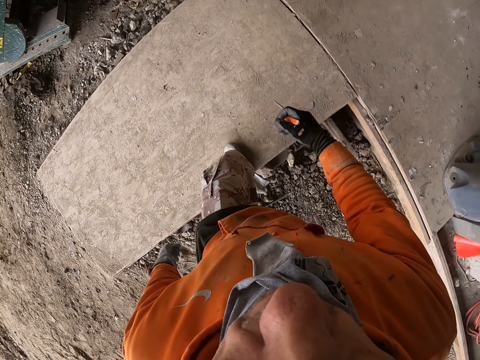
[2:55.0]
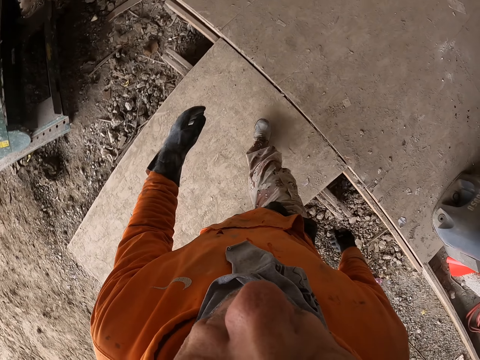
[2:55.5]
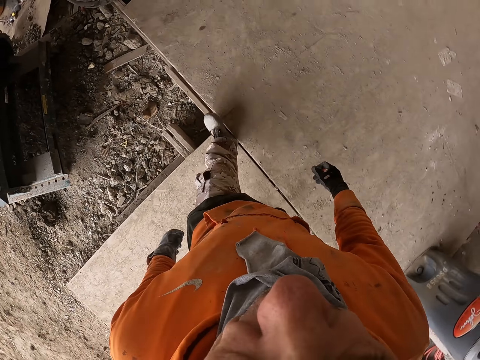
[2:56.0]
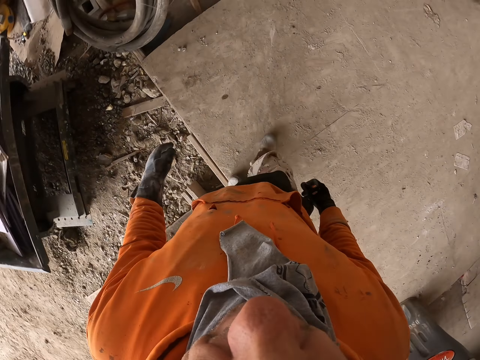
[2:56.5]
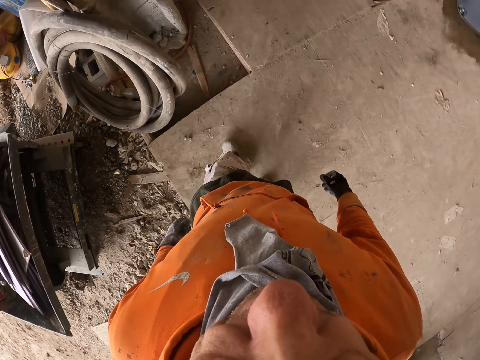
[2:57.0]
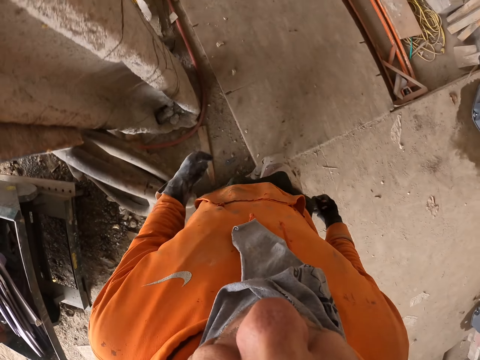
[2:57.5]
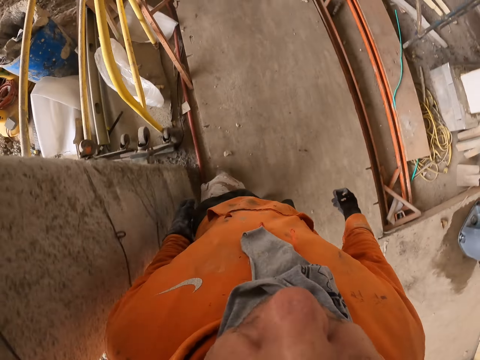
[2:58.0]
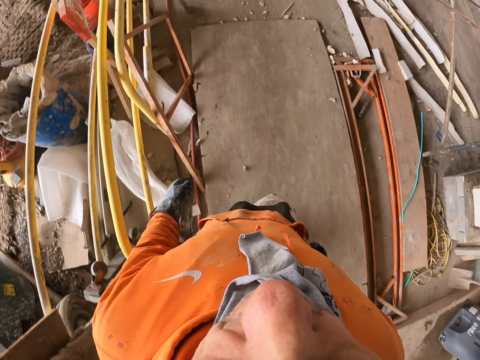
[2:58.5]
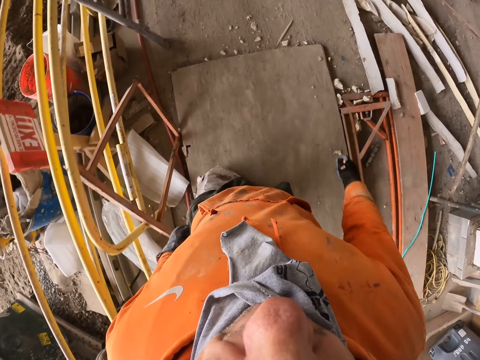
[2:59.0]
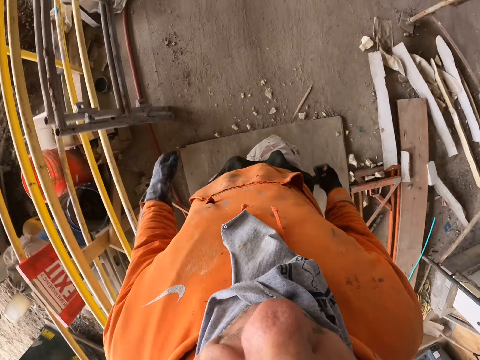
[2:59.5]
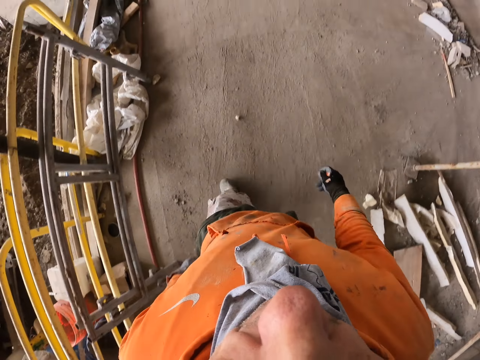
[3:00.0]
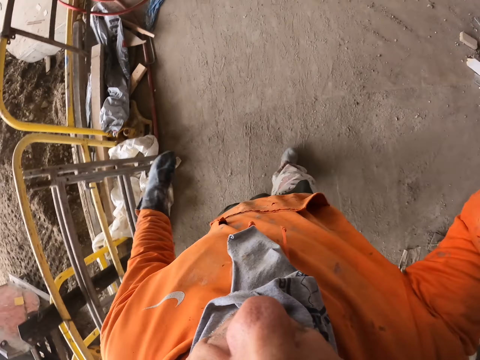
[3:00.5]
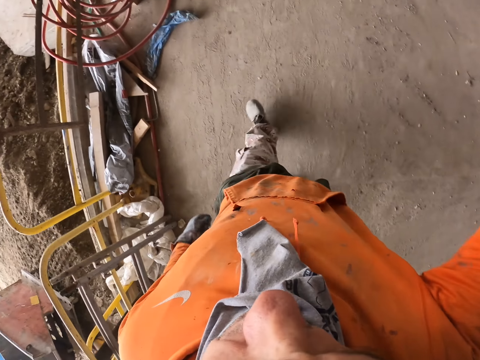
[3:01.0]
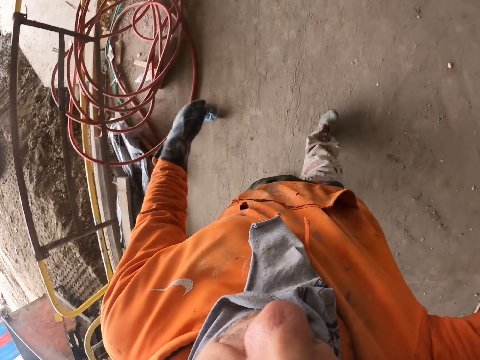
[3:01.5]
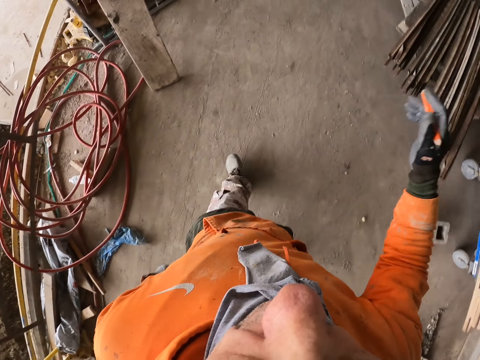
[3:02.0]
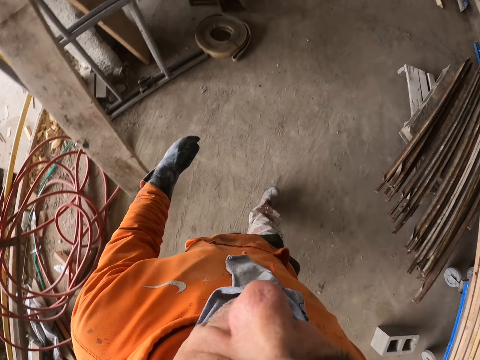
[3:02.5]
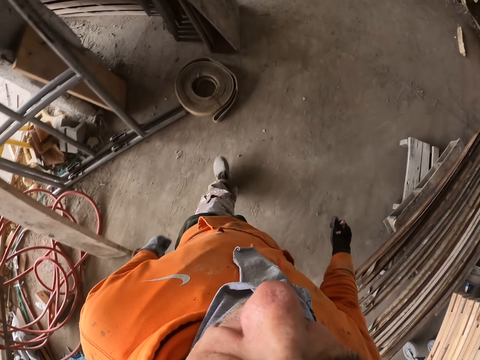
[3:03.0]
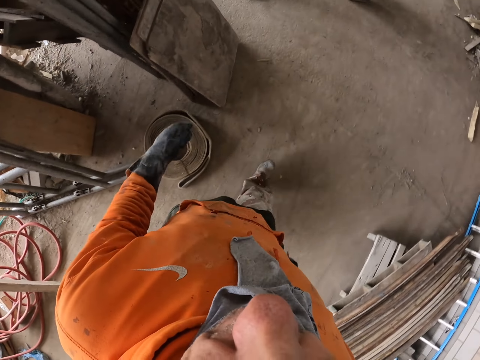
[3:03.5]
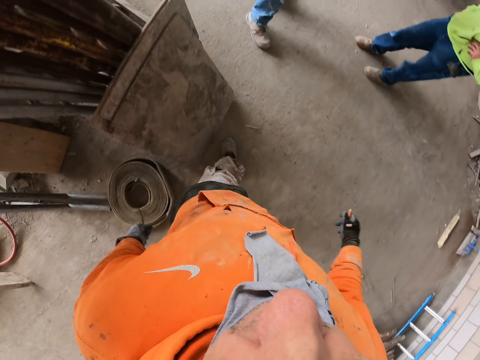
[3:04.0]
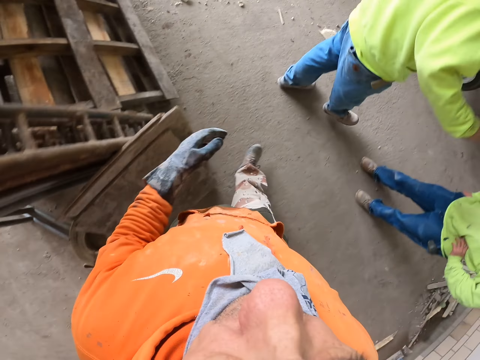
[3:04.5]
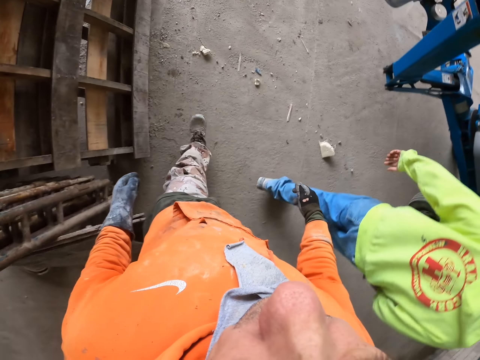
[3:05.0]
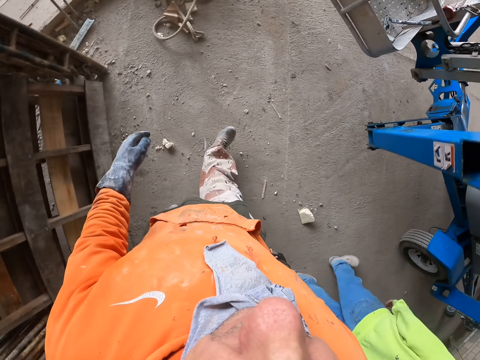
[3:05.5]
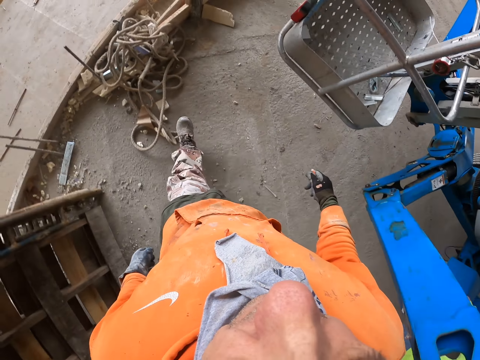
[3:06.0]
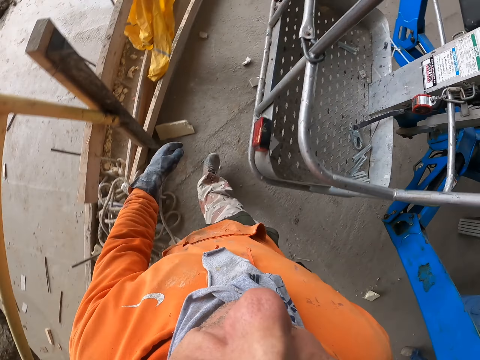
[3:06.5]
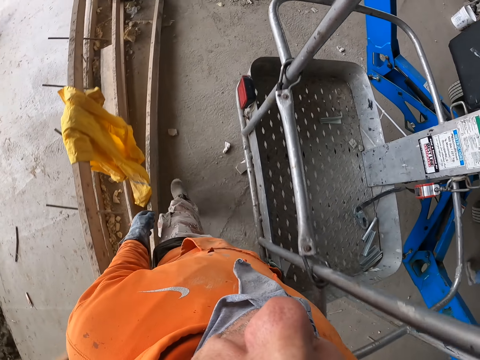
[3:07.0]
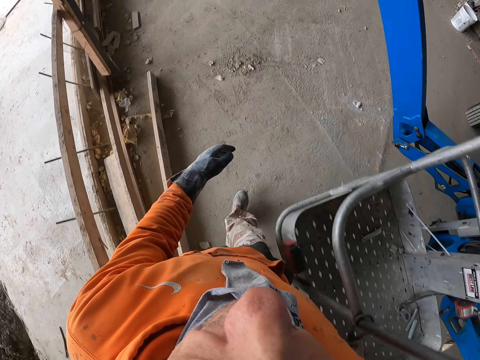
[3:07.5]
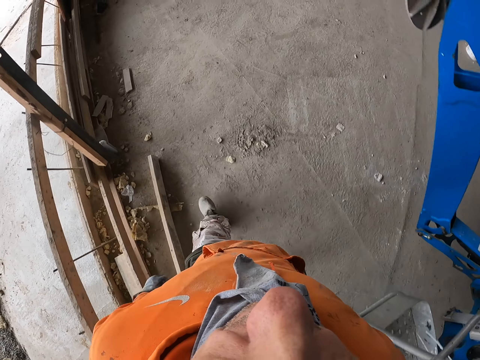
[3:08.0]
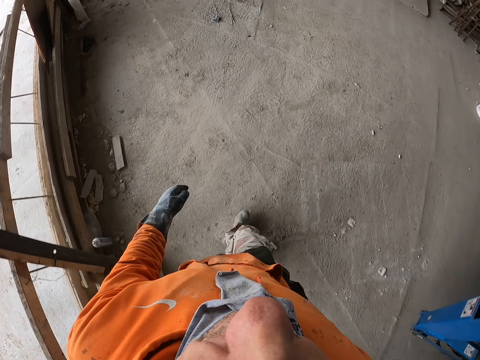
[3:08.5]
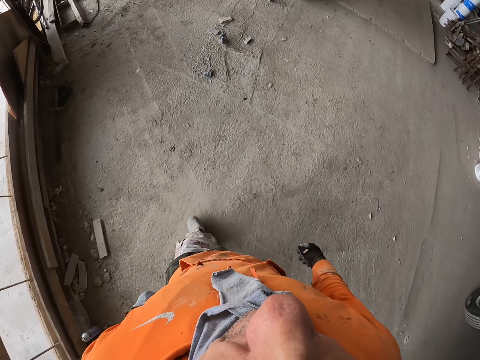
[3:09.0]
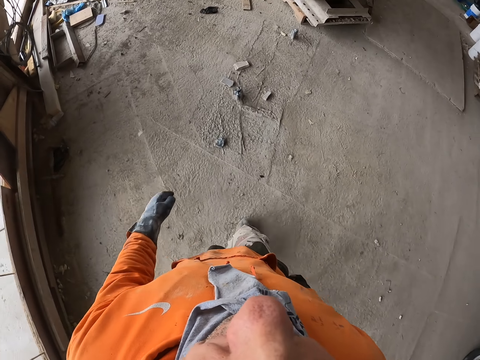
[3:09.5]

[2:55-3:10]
The camera wearer walks on the floor. They raise a hand. They walk around.

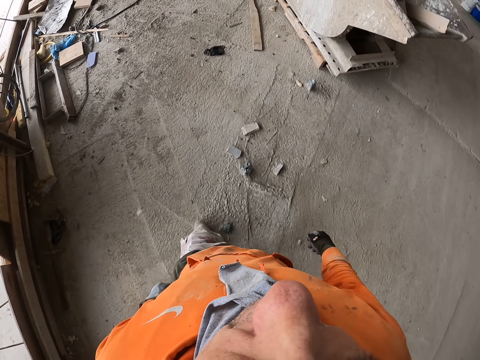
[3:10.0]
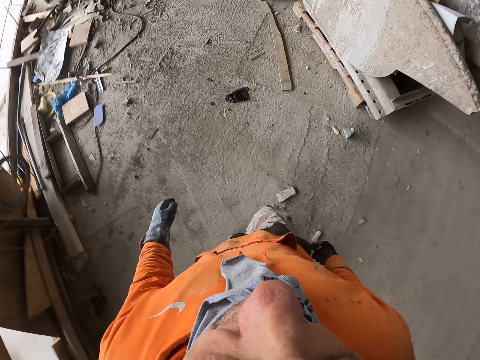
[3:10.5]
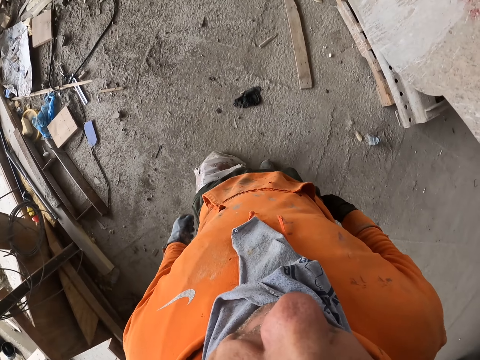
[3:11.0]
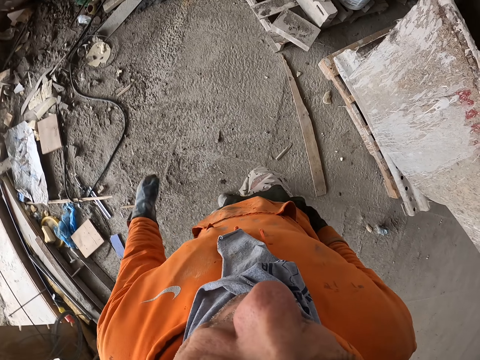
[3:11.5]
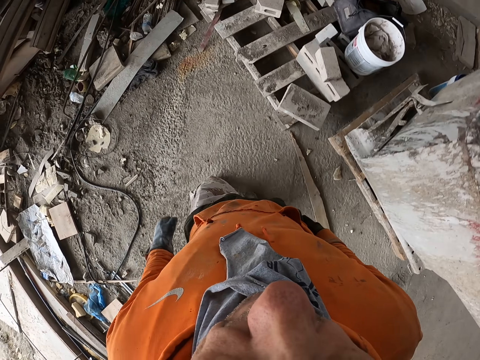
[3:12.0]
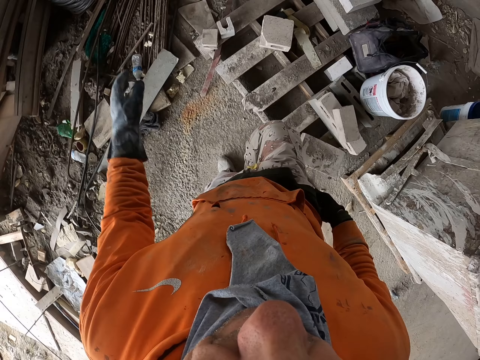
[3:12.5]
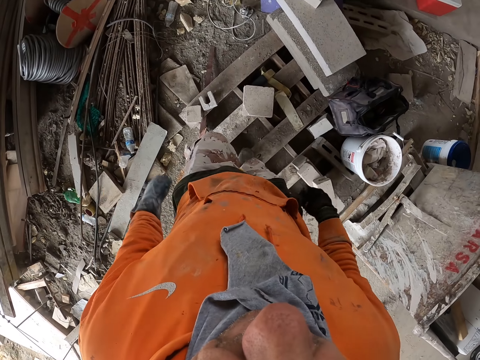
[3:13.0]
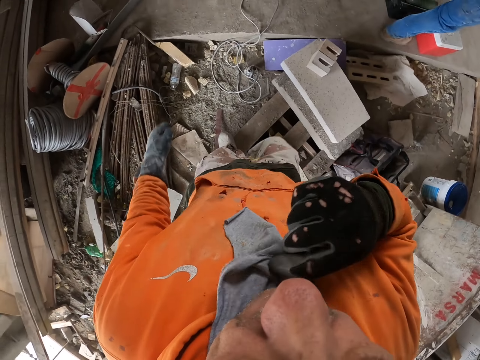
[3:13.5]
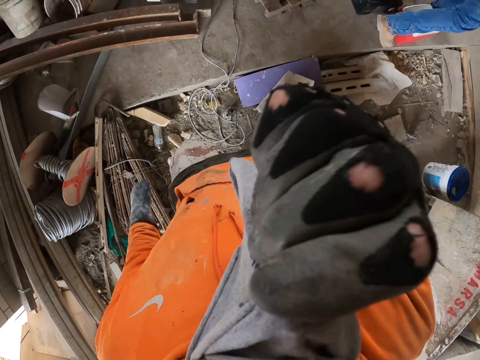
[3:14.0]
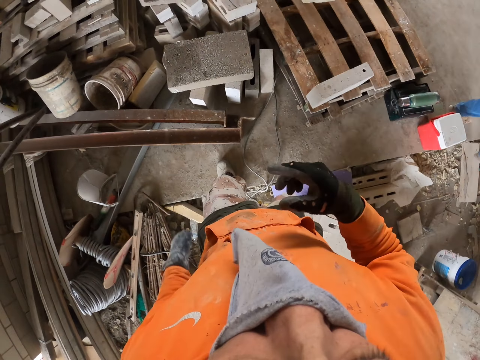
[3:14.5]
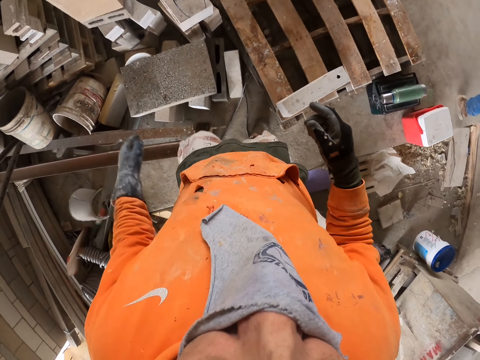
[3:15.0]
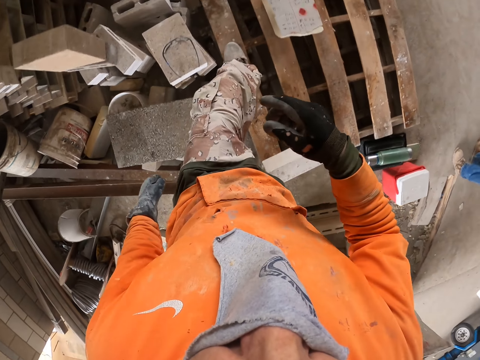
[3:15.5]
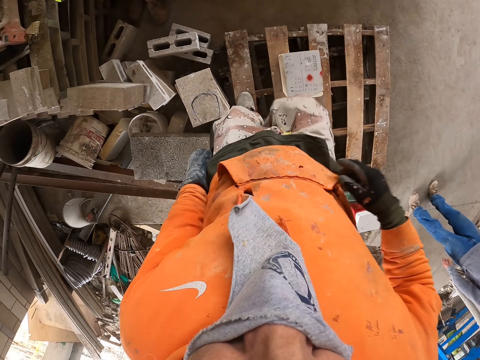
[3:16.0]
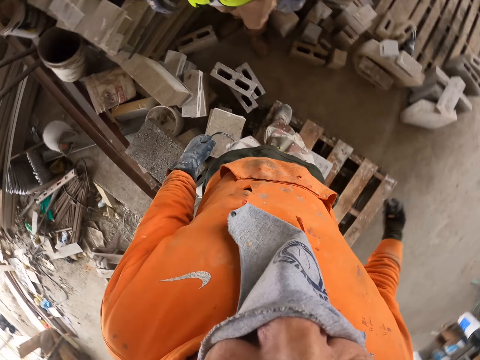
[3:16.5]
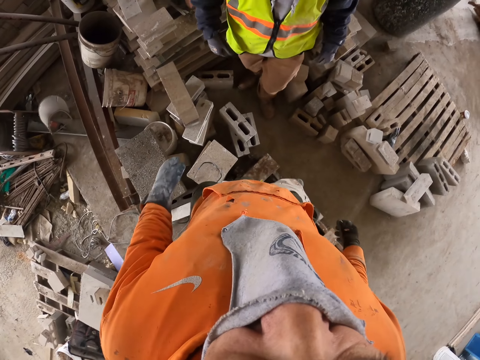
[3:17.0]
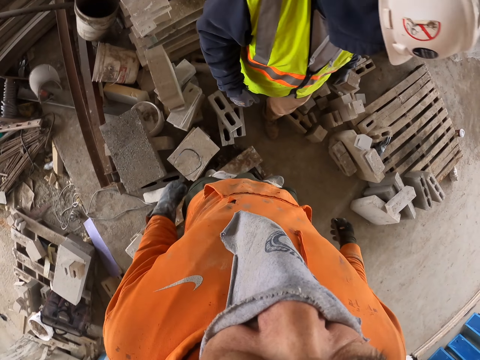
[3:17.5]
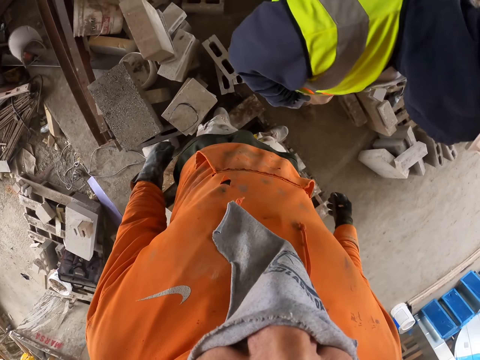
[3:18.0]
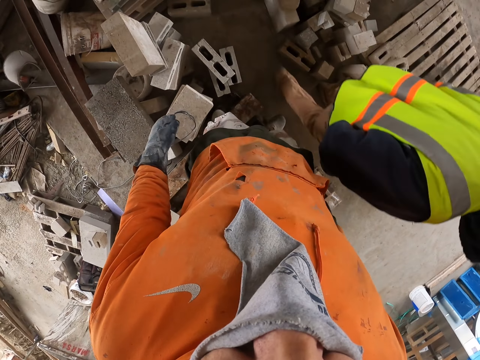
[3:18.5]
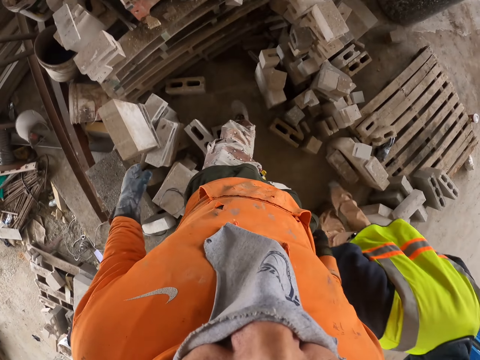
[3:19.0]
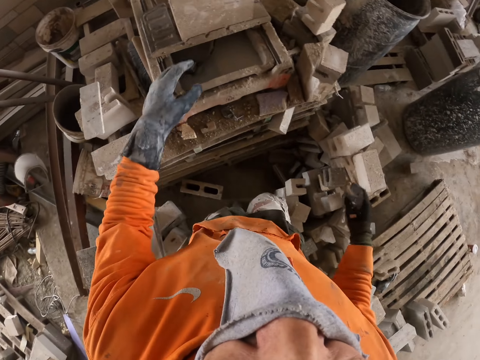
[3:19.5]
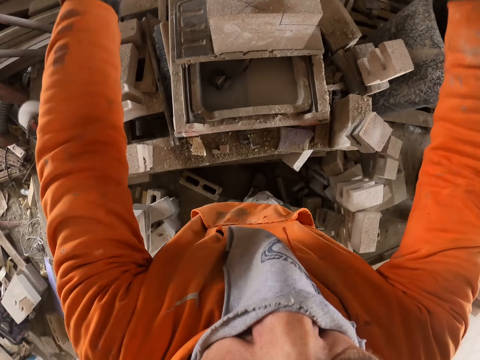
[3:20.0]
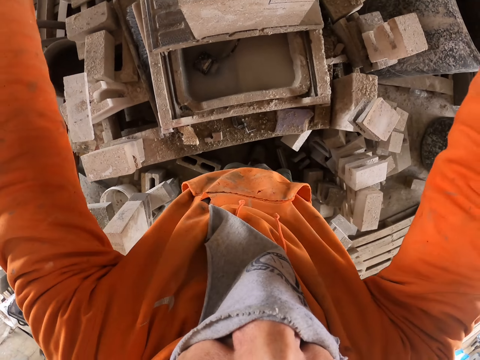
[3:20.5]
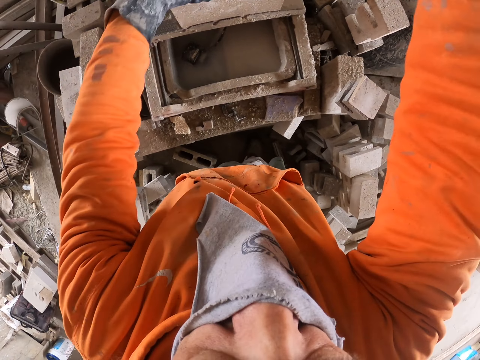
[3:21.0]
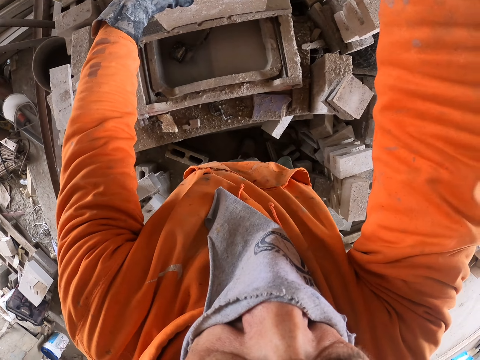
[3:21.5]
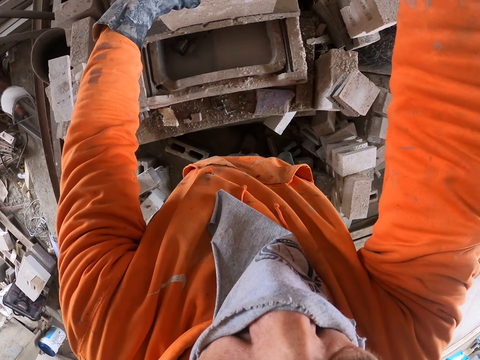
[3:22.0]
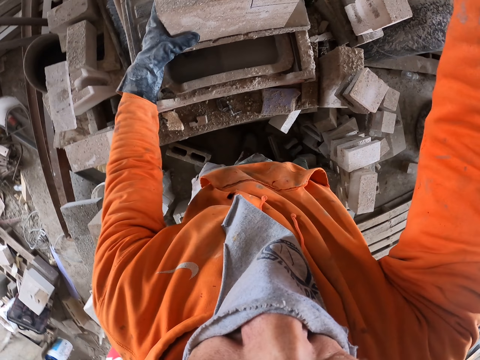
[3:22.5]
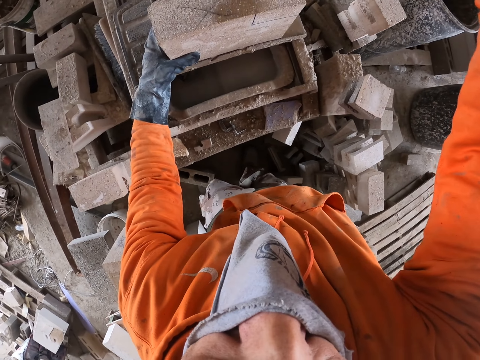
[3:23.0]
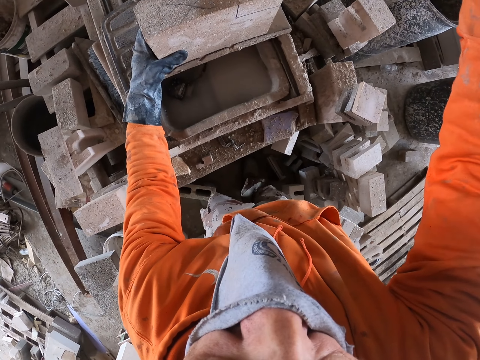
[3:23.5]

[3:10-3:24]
A man stands beside the camera wearer. The man walks on the floor. The camera wearer stands on the floor. He holds the concrete bricks with his hands.
